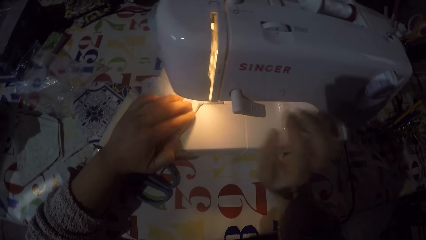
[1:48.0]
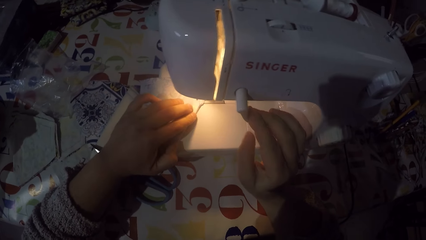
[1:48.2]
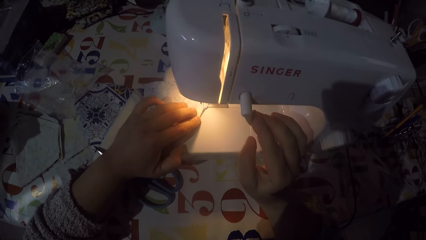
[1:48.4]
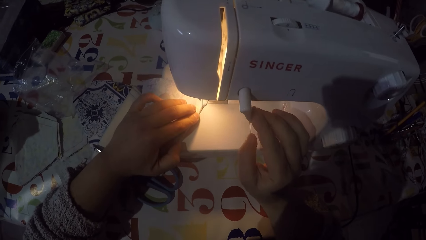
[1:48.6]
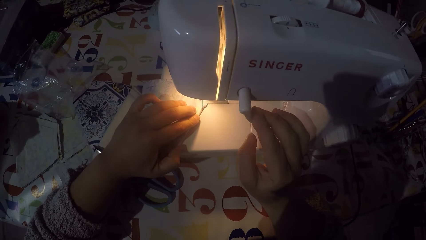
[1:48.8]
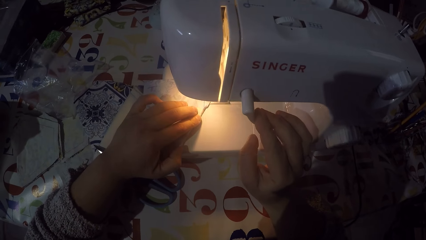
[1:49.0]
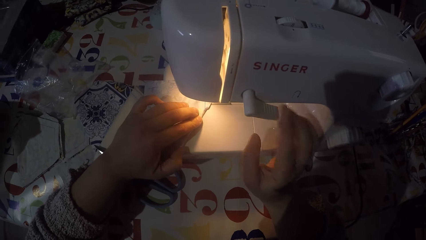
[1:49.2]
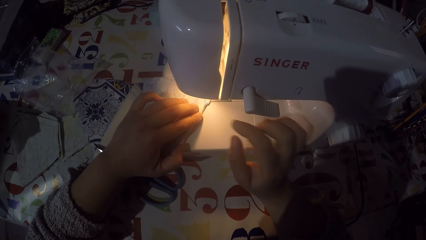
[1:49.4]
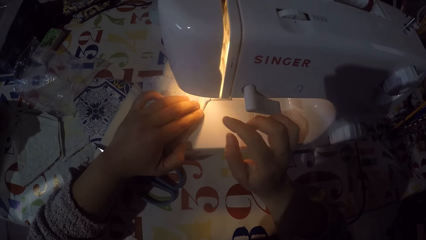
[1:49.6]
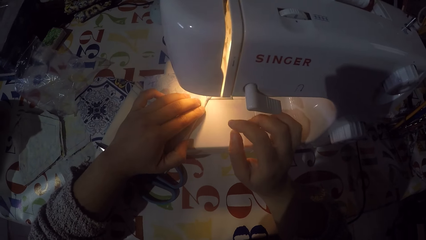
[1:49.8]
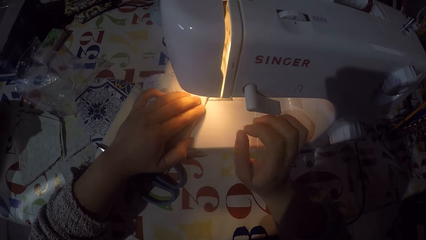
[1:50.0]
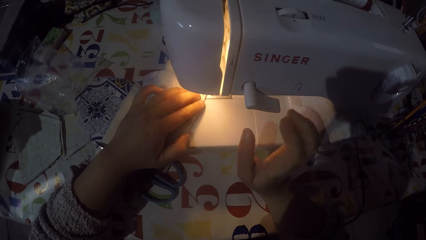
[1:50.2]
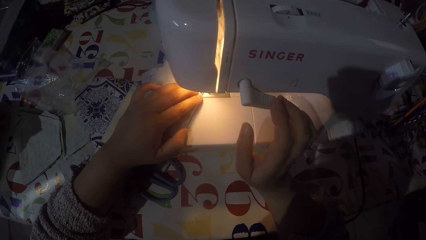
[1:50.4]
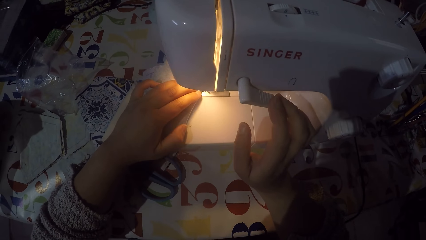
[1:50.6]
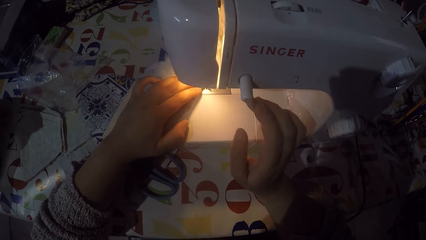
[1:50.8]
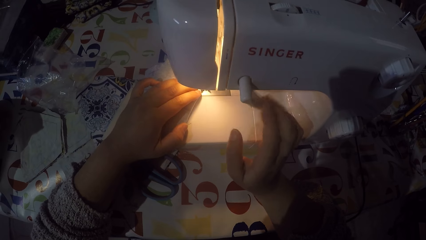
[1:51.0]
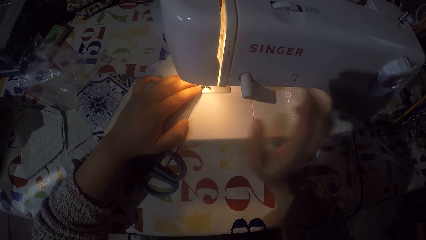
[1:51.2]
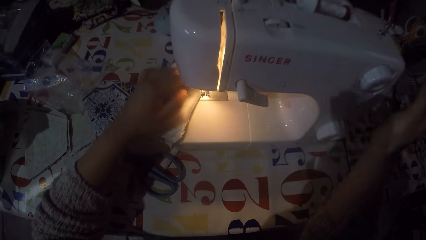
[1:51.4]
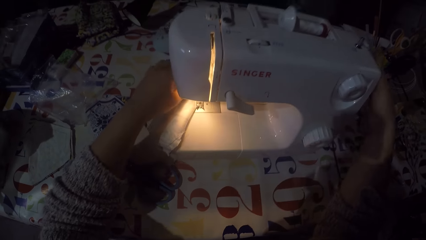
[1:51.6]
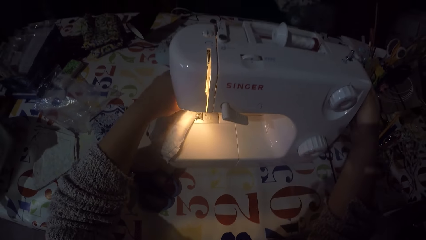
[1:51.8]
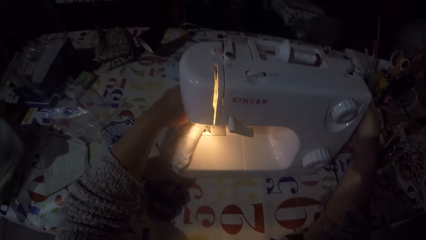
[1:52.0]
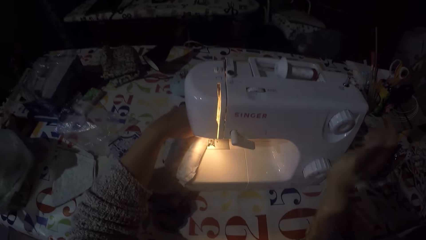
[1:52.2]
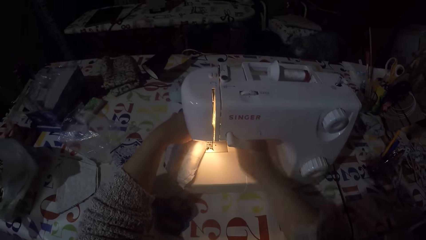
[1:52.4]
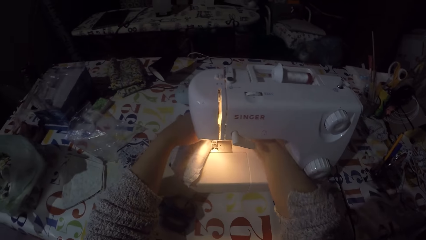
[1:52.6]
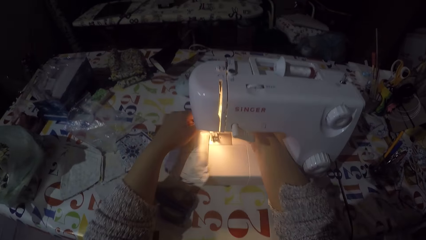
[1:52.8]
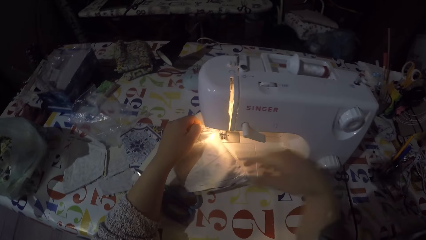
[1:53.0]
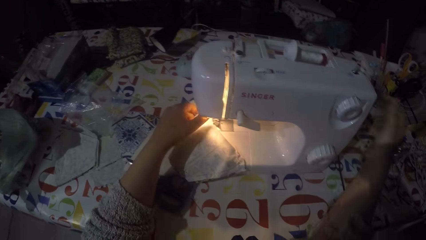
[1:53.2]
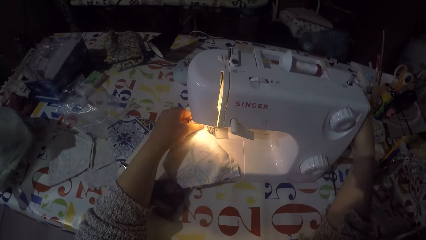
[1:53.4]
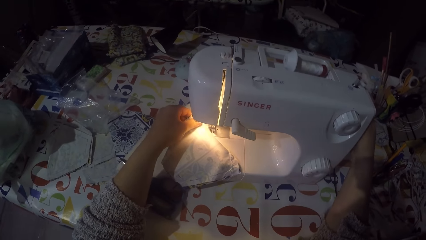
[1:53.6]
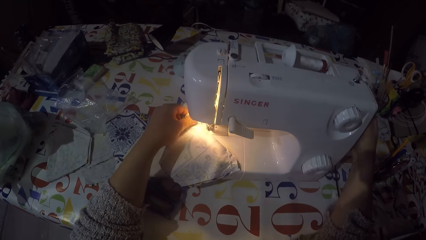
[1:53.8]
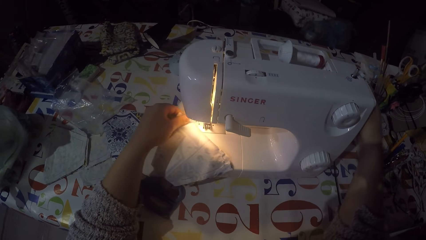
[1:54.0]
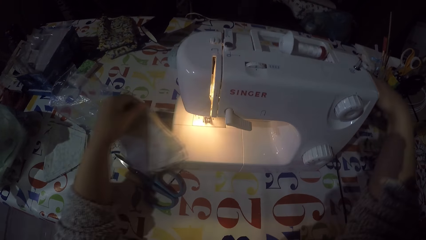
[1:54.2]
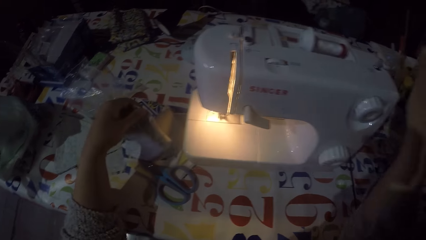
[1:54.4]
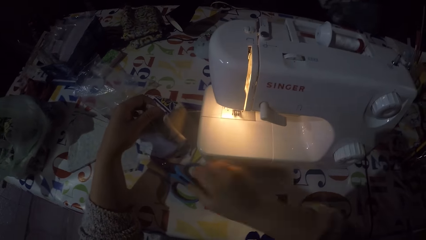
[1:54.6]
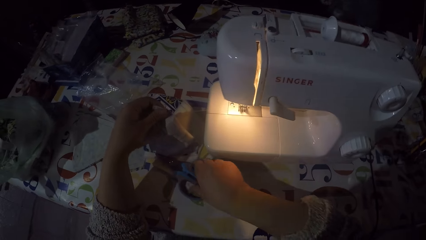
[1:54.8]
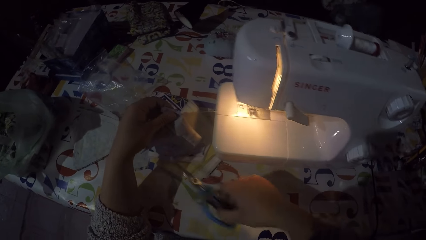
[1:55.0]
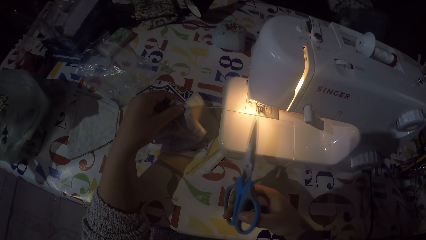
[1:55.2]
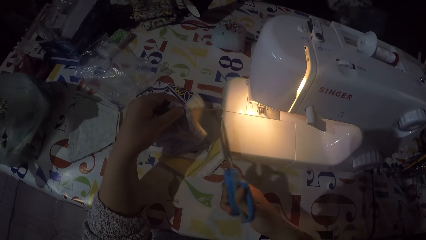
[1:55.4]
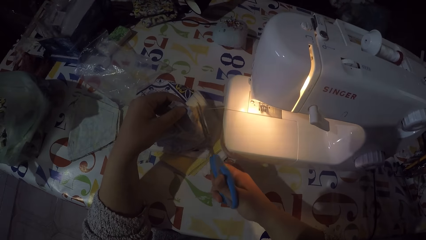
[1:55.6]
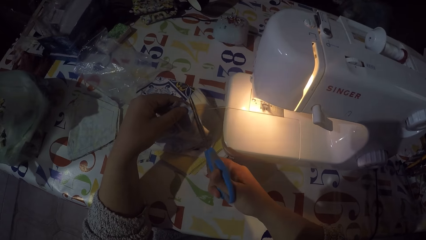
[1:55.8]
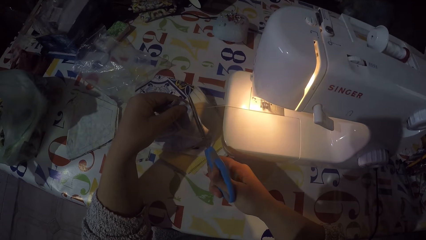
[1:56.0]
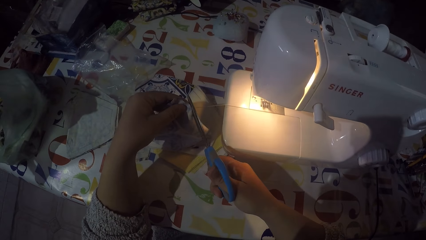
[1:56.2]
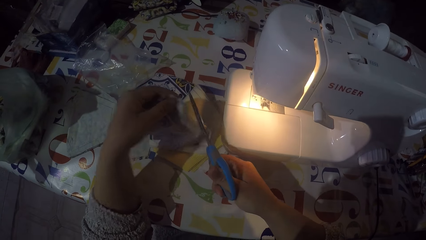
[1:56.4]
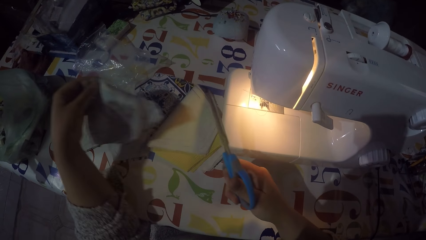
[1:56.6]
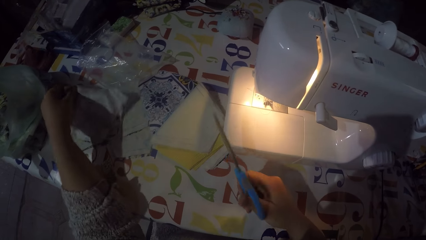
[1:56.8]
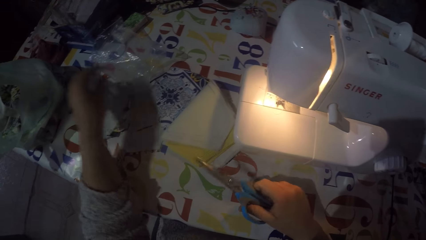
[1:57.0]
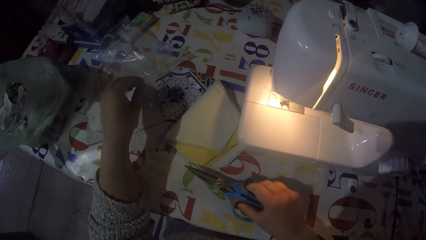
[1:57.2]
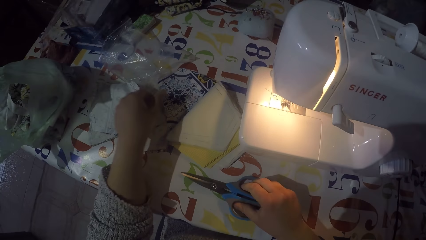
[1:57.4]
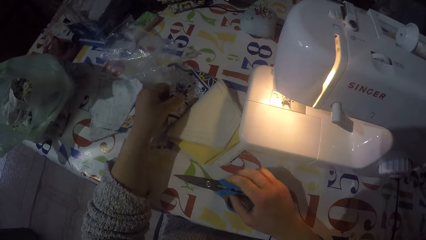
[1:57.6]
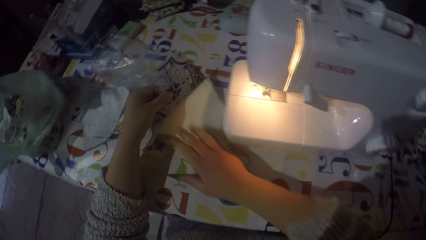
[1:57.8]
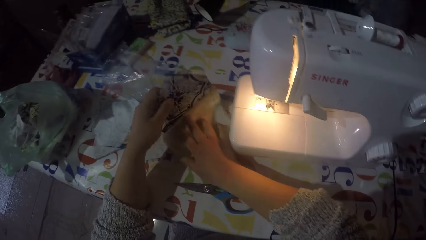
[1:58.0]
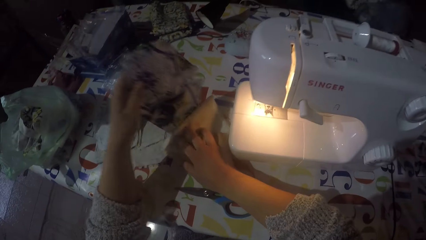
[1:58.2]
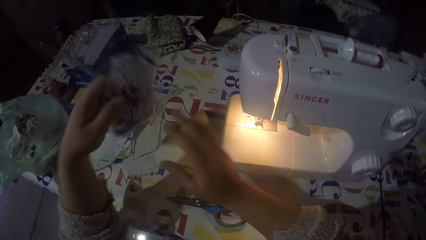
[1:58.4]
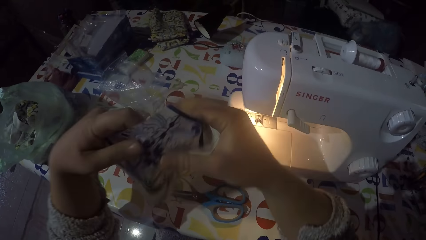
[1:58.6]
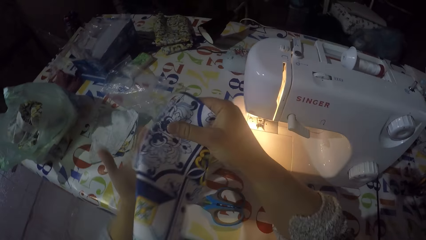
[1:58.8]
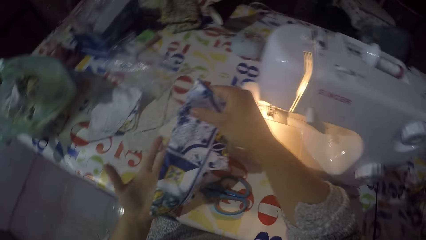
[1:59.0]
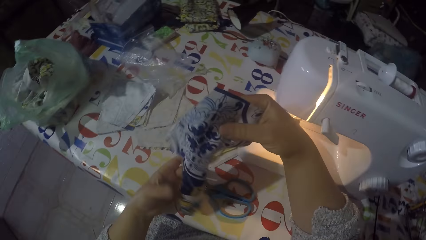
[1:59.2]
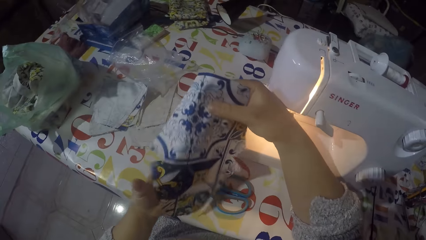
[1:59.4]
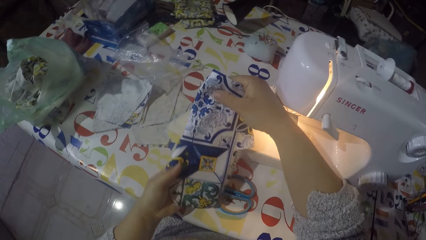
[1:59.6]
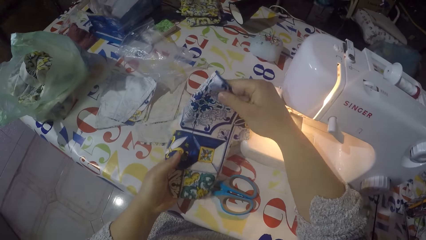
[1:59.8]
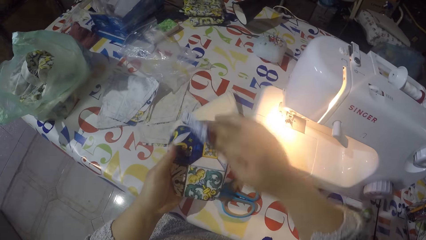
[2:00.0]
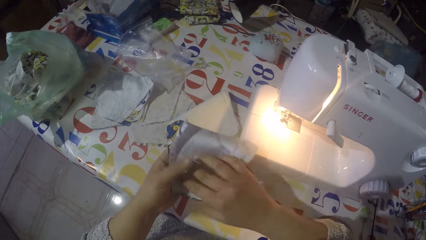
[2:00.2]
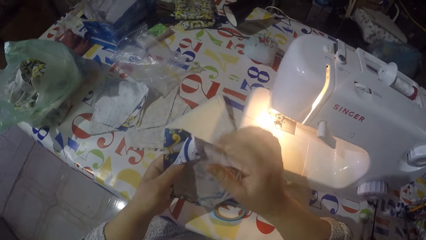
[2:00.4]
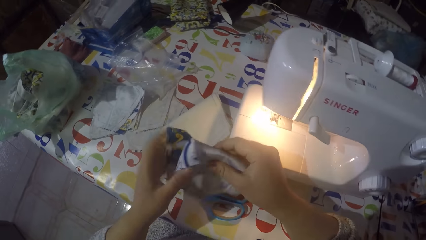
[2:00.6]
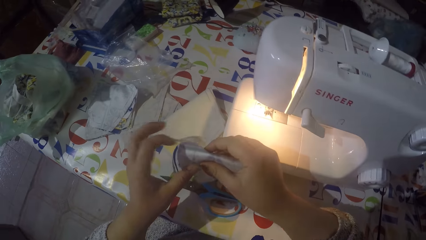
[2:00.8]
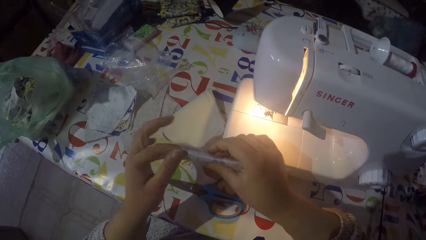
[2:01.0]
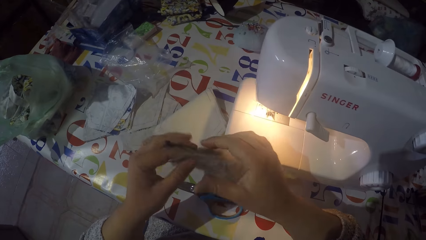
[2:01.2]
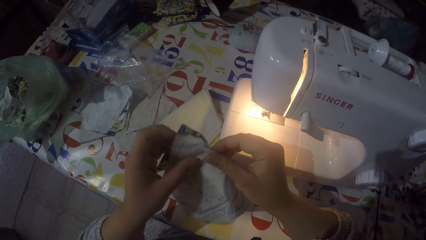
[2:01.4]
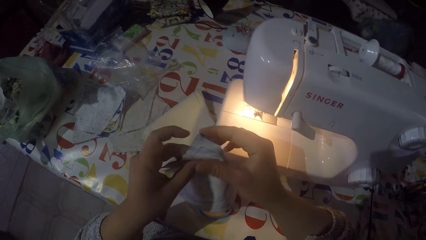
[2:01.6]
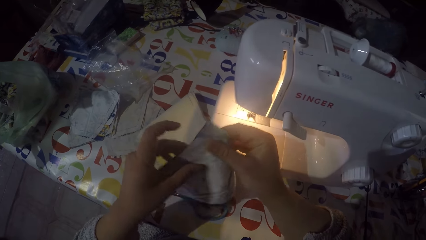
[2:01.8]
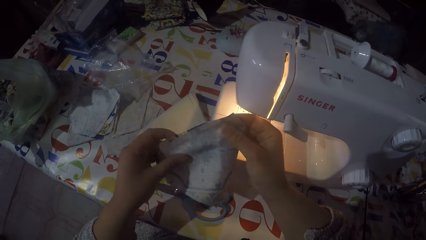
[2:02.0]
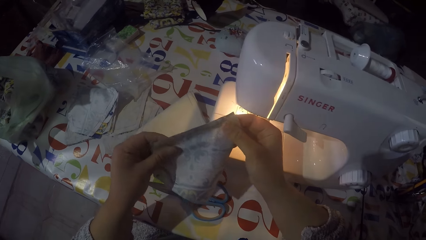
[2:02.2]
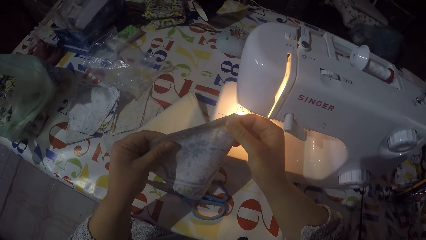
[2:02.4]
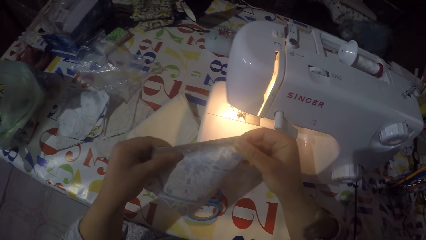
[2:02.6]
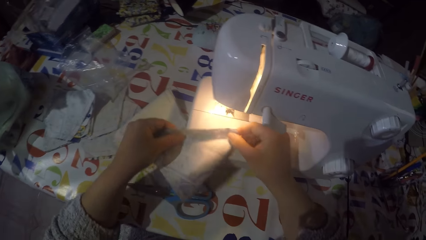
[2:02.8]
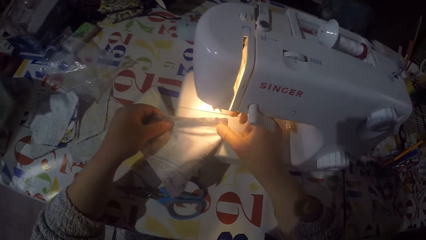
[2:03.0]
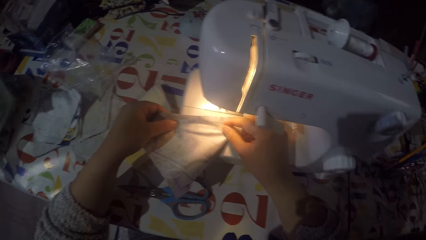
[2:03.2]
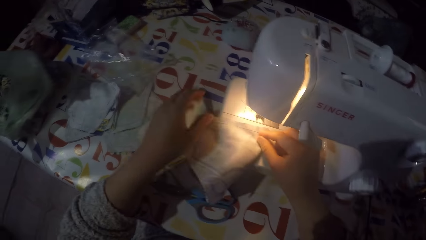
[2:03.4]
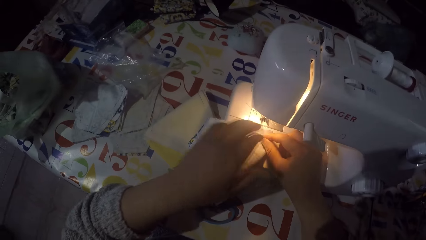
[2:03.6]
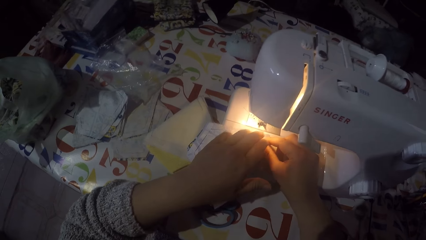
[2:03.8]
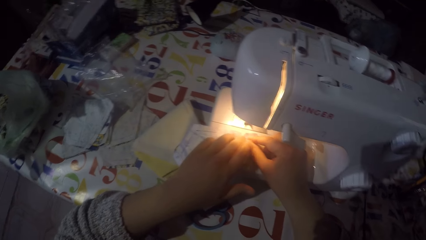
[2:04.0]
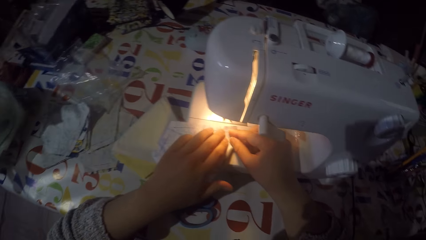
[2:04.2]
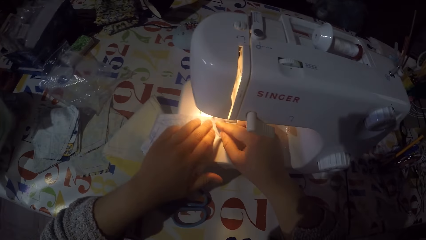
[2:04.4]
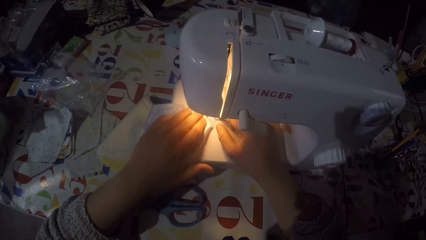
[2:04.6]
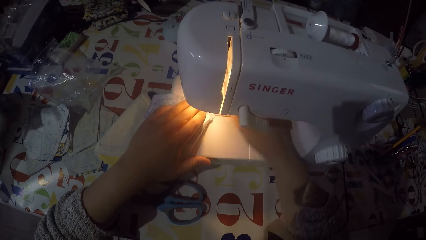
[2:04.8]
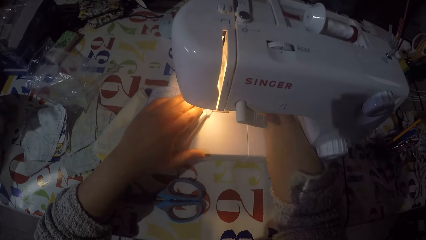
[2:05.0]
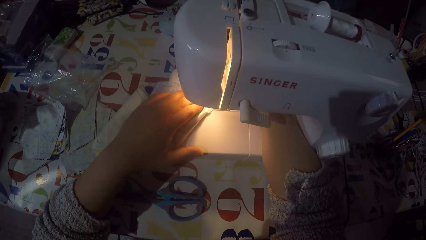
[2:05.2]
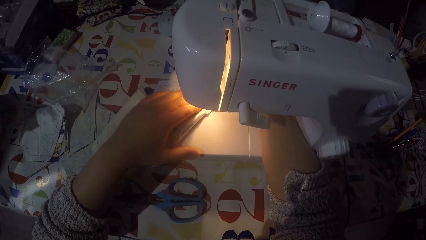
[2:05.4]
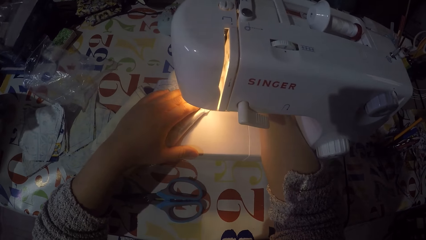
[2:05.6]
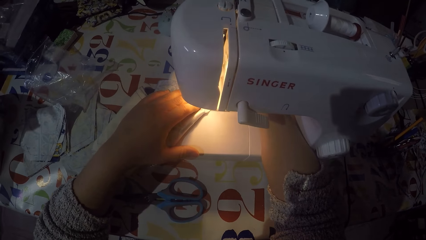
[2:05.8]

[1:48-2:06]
The camera wearer pushes the thread take-up lever down with his right hand. He sews the piece of cloth. He touches the hand wheel with his right hand. He removes the piece of cloth in the sewing machine. He touches the hand wheel with his right hand. He removes the piece of cloth in the sewing machine. He picks up the scissors with his right hand. He cuts the sewing thread. He puts the piece of cloth with the rest on the table. He puts the scissors on the table. He picks up another piece of cloth with his left hand. He holds the piece of cloth with both hands. He folds the piece of cloth. He puts the piece of cloth on the sewing machine.
